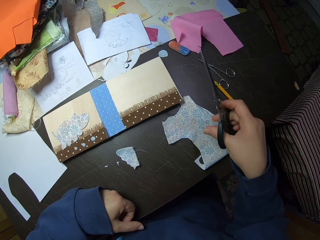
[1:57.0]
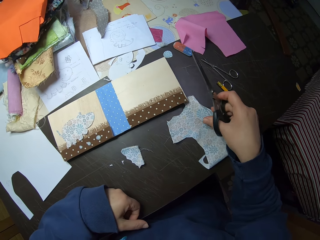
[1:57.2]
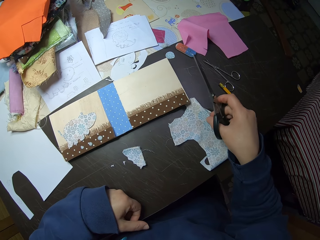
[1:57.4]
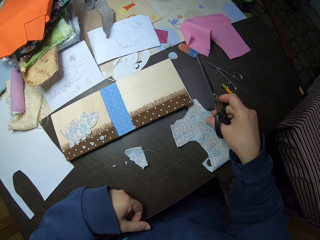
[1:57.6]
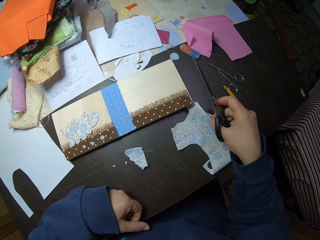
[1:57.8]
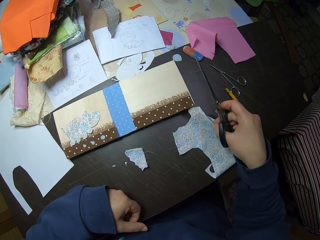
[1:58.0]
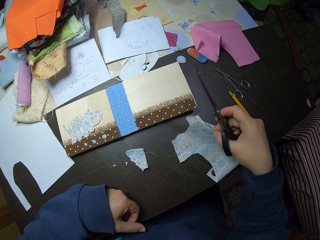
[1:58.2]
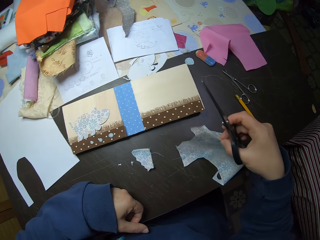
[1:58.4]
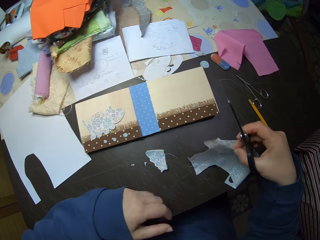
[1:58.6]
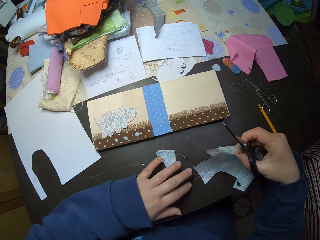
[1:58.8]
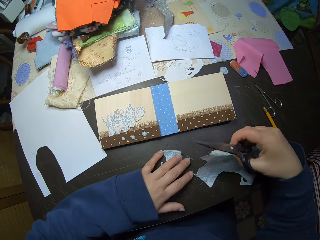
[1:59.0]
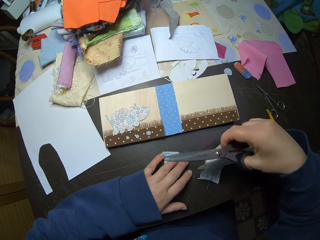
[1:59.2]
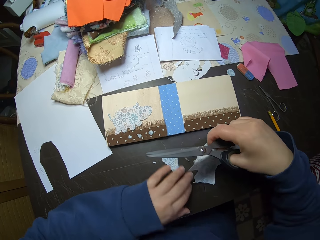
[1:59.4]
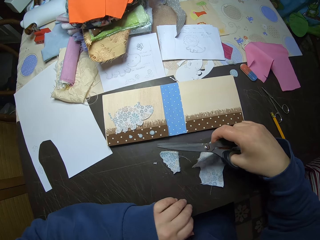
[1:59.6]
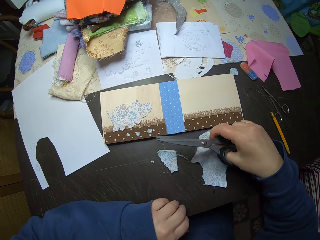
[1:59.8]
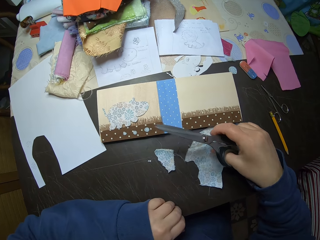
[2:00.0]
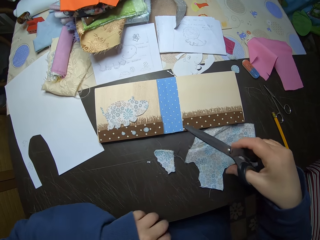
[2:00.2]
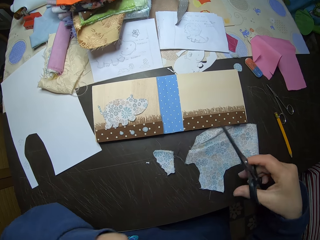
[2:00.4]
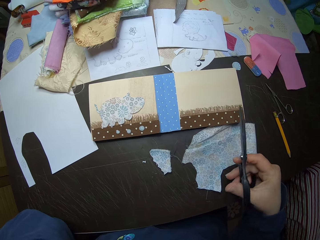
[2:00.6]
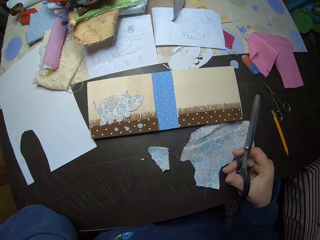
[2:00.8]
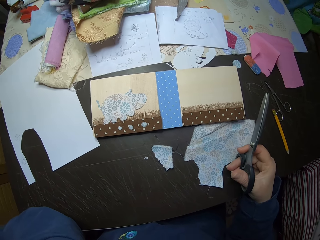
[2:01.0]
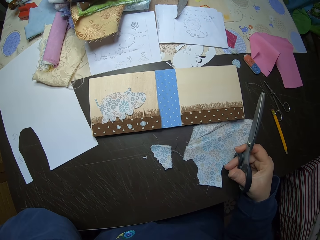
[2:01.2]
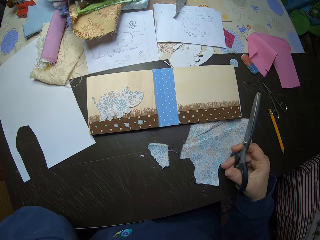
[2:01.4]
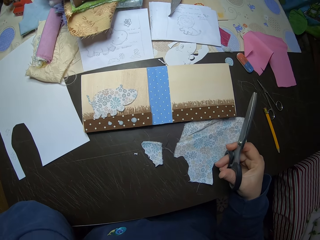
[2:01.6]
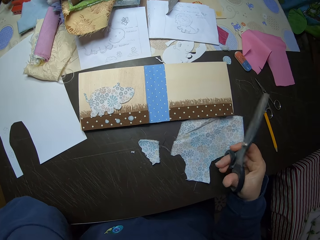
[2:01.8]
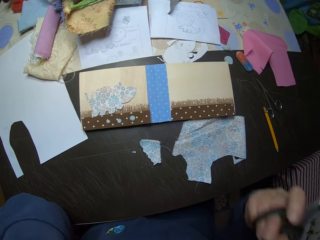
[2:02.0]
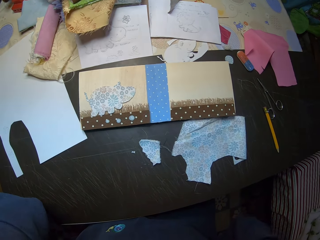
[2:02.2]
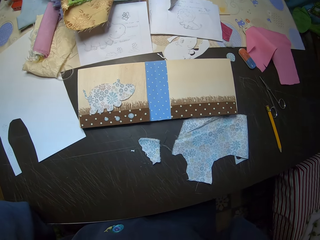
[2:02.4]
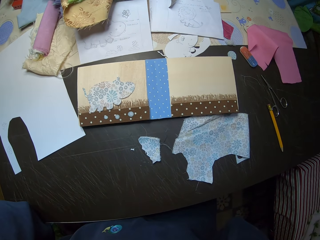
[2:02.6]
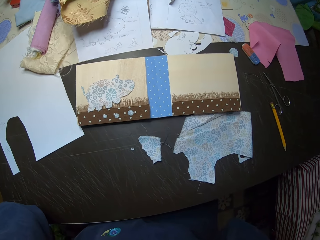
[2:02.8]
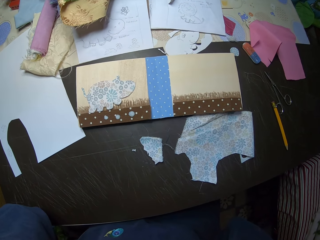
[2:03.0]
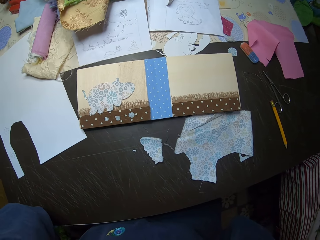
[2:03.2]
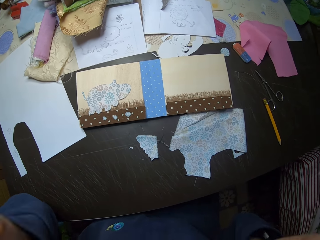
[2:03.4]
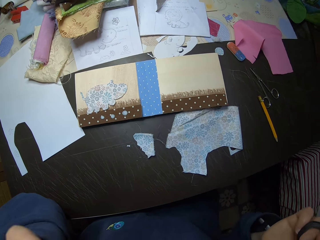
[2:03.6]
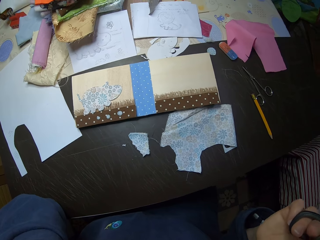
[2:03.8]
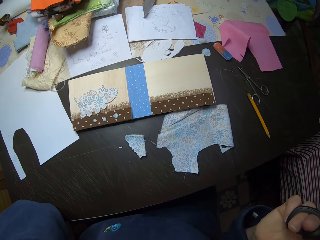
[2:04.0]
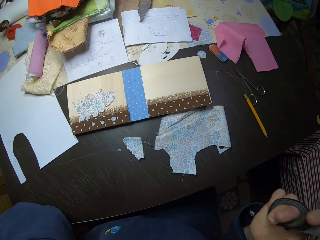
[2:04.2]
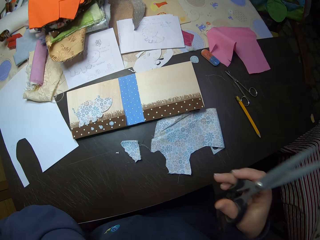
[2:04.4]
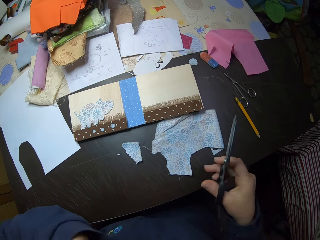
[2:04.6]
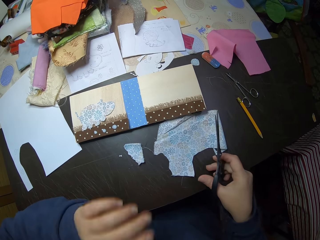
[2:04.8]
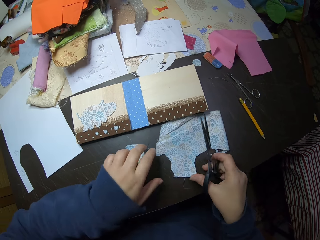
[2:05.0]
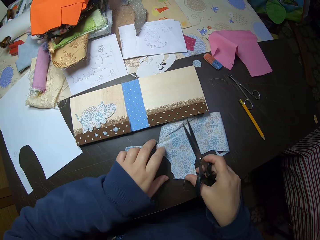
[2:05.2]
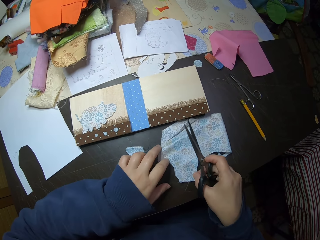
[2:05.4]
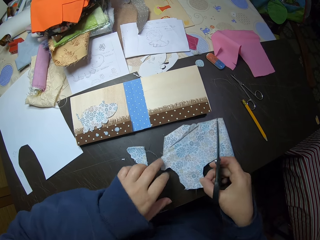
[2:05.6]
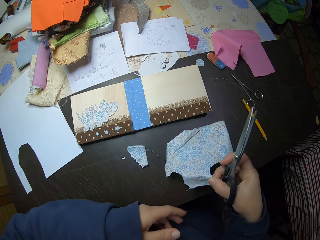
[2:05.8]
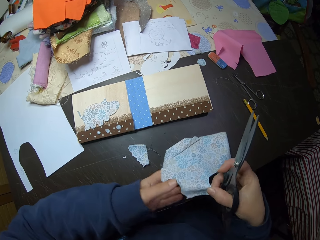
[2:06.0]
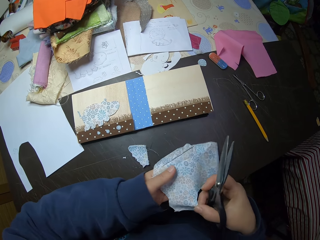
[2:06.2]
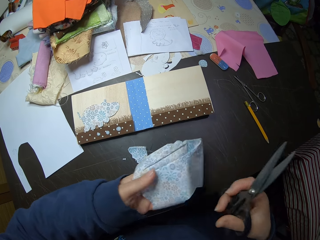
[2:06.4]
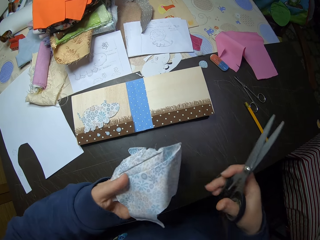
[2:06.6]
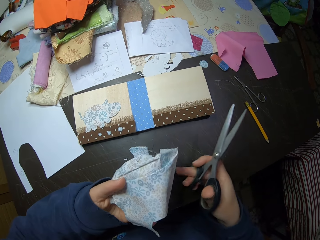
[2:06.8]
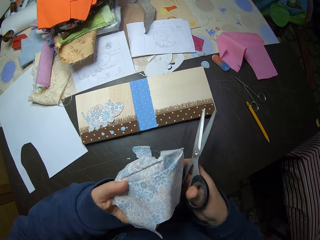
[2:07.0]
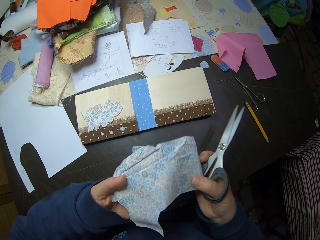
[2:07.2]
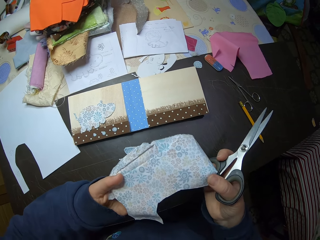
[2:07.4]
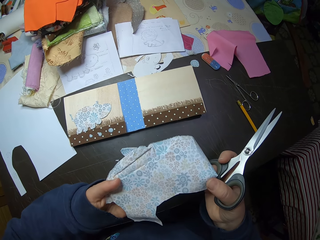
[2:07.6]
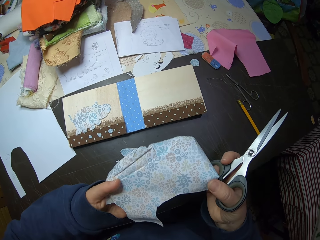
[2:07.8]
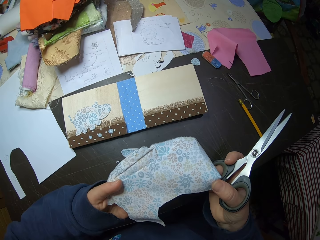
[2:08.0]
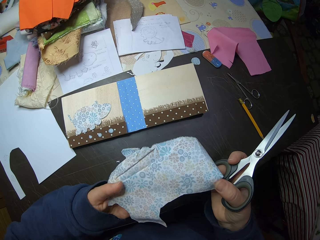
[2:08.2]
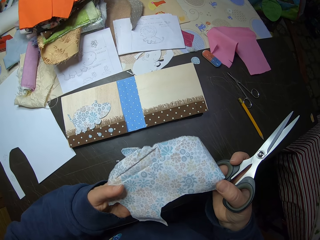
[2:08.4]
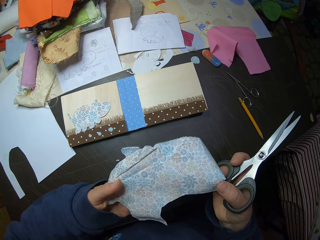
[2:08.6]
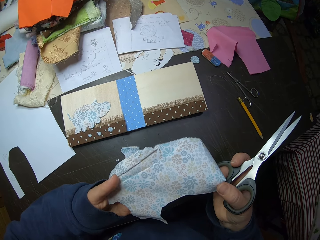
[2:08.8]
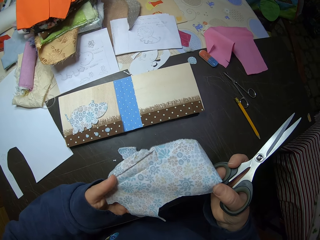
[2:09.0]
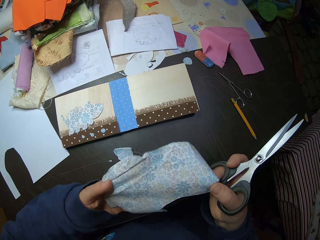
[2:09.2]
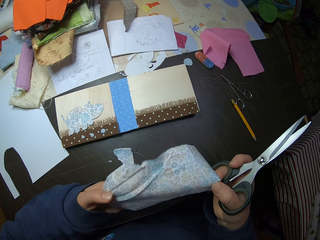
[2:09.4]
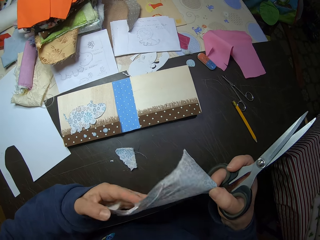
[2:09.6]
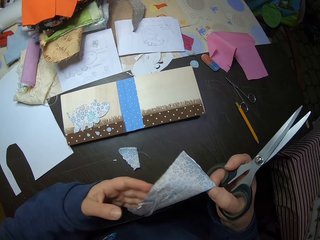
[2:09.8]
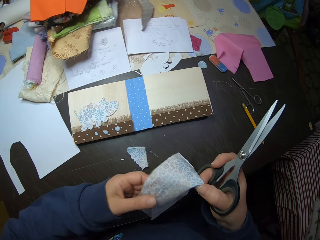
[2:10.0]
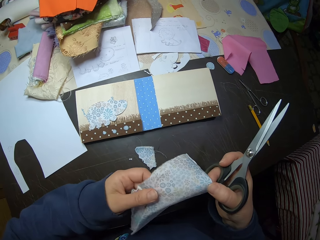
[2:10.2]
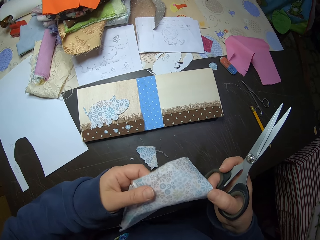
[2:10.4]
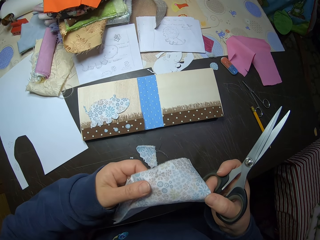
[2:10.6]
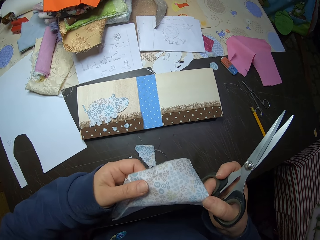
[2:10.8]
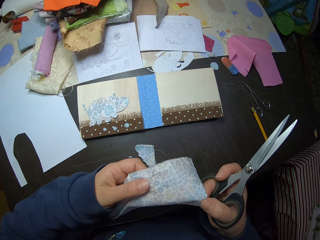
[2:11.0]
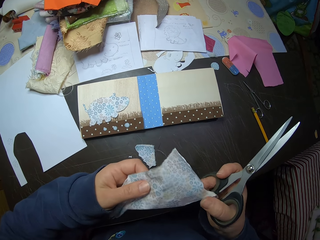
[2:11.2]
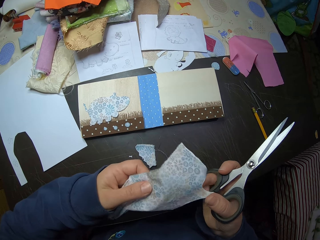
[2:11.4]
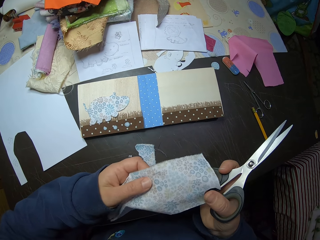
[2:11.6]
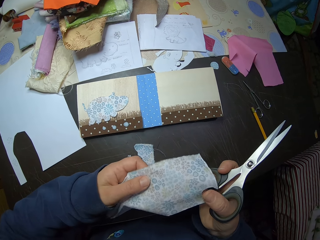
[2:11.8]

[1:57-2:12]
The camera wearer picks up a piece of cloth with the right hand. He pushes the piece of cloth that is on the desk with the left hand. He places the piece of cloth on the desk. He looks around the desk. He picks up the piece of cloth that is on the desk with his left hand. He looks at the piece of cloth.

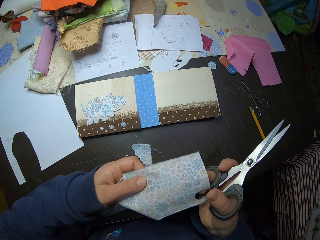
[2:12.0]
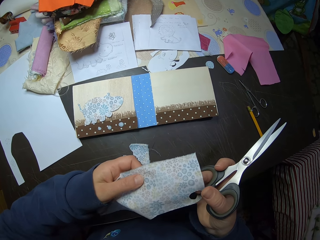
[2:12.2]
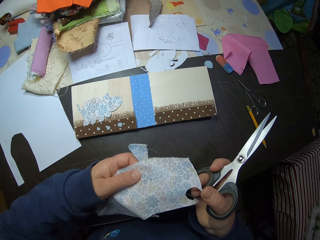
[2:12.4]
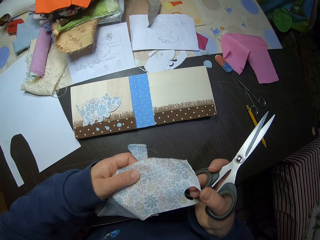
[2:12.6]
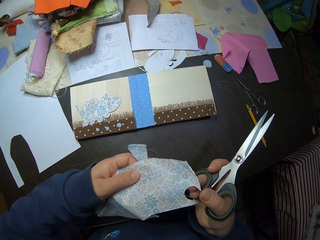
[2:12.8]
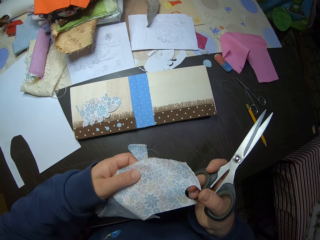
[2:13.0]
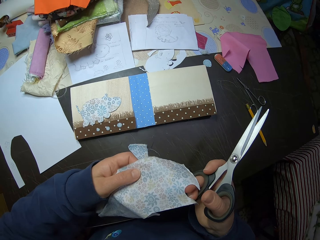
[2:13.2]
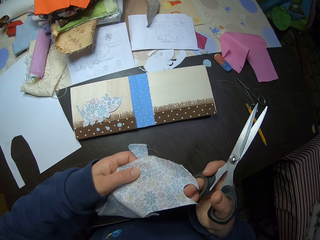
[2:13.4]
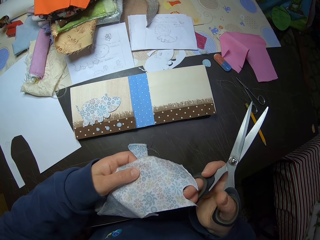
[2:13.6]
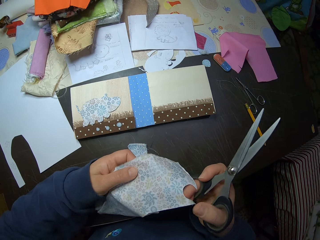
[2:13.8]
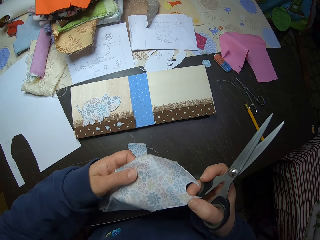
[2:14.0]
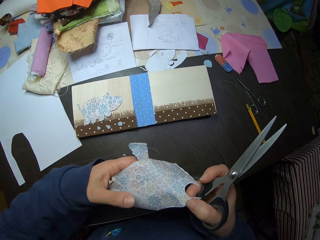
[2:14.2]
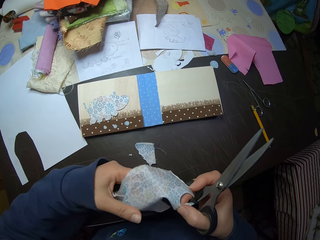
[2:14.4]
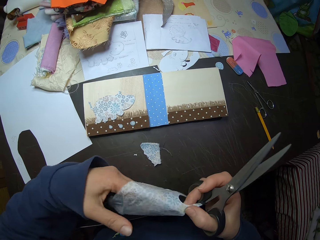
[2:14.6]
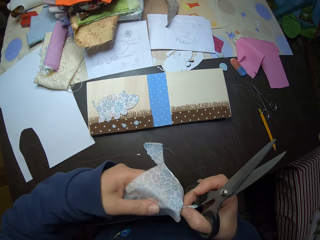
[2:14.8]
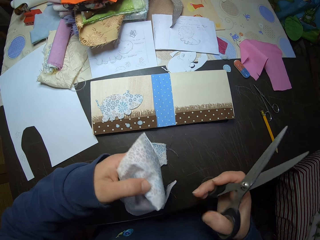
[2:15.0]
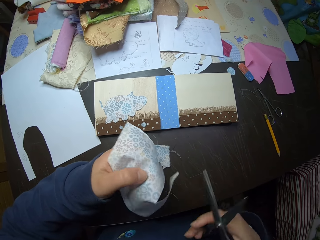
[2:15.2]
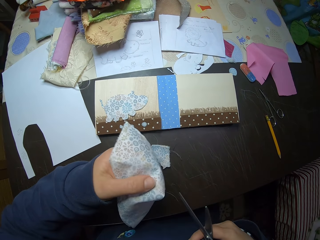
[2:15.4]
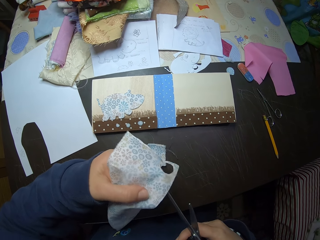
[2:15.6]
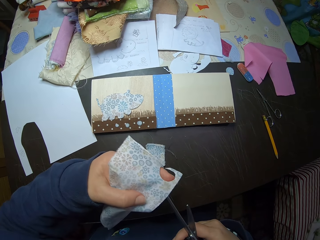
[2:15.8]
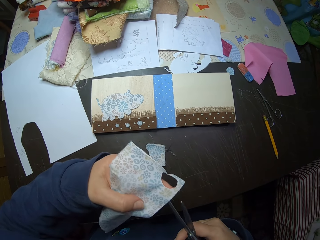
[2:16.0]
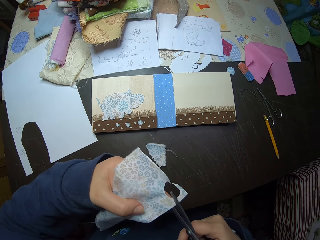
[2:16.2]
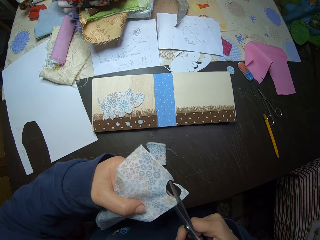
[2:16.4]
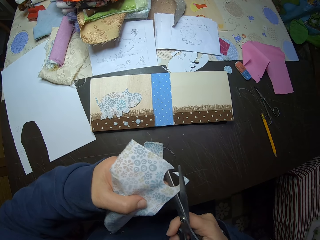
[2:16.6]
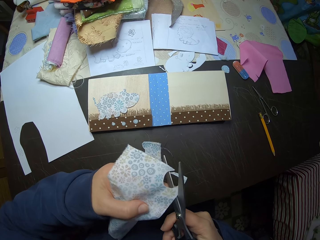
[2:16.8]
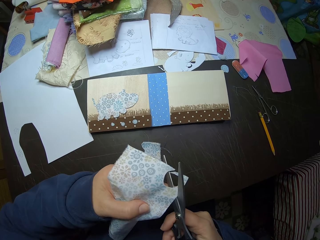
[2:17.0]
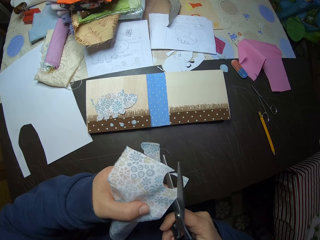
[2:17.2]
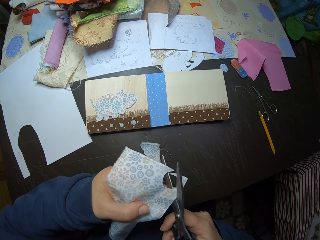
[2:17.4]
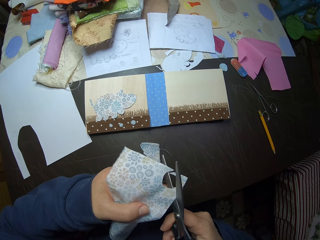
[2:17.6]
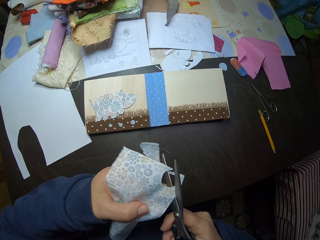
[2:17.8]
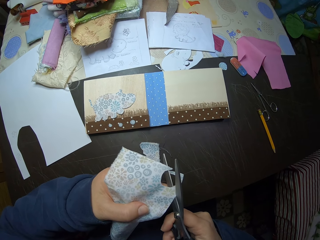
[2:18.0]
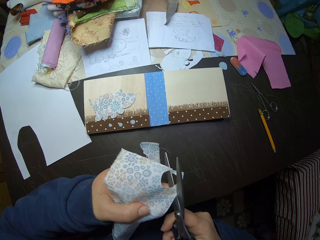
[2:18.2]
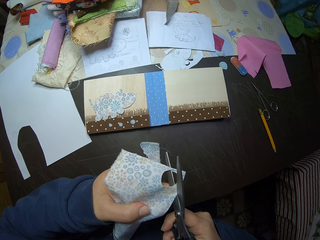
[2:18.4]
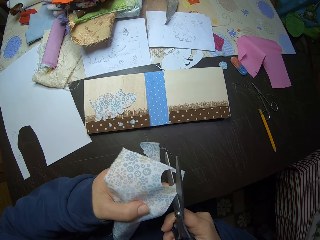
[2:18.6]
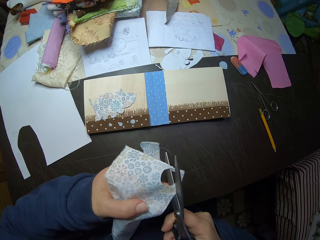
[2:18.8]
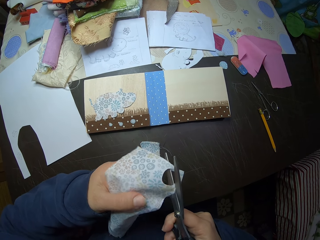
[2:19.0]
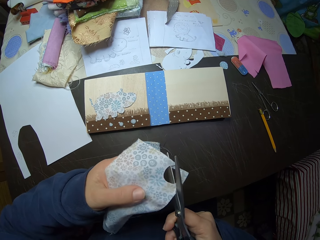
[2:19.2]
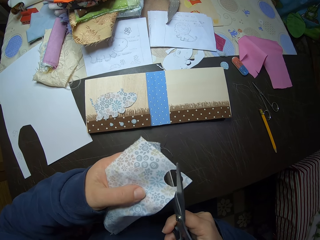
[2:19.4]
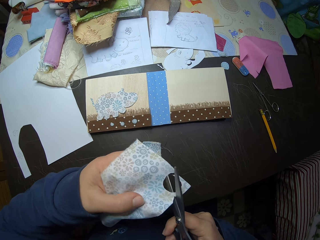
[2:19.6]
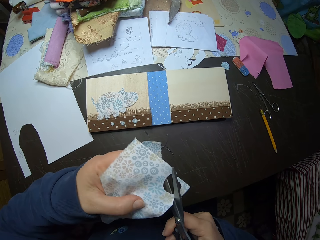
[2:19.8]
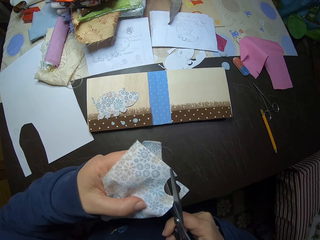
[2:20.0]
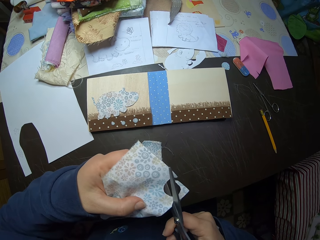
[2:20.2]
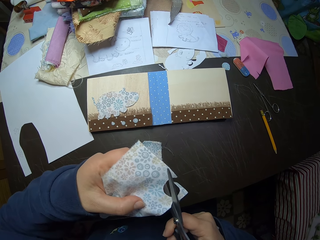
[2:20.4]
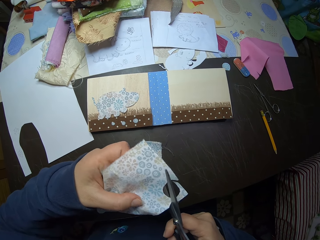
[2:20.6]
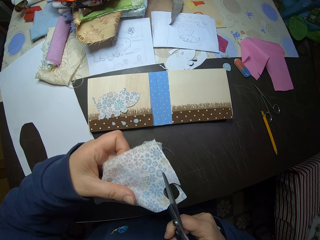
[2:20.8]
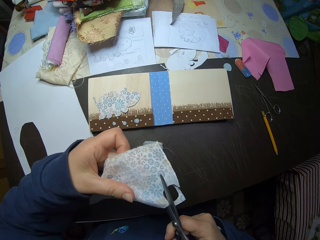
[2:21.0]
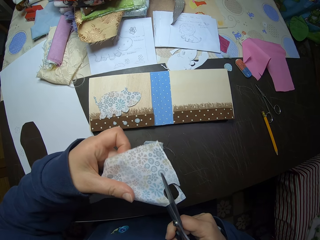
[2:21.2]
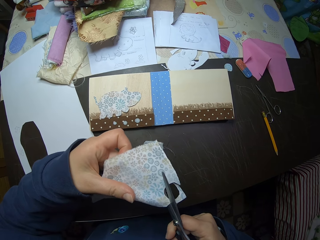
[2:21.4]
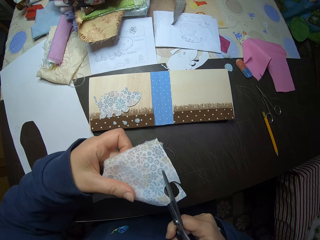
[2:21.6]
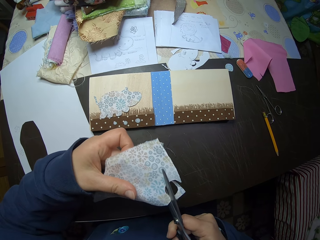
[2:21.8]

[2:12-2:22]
The camera wearer holds the cloth with his left hand. He puts the cloth in between the pair of scissors. He cuts the cloth with the scissors.
